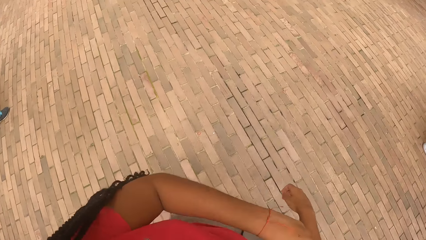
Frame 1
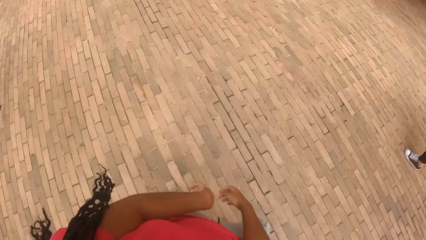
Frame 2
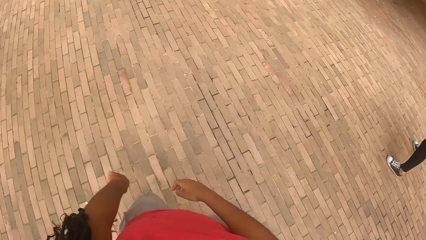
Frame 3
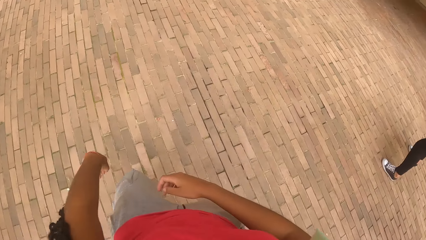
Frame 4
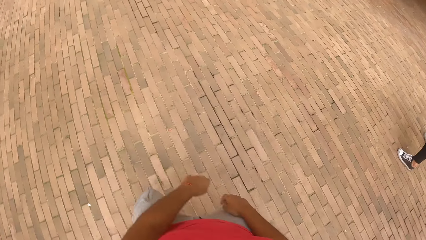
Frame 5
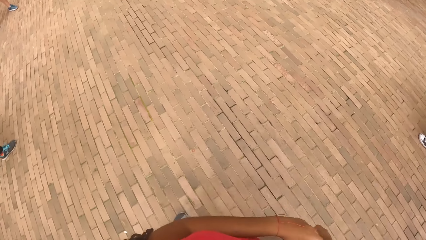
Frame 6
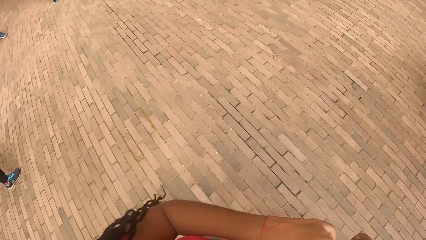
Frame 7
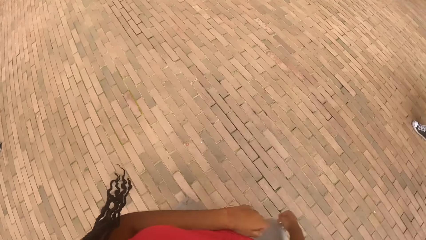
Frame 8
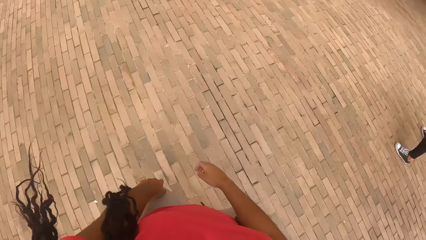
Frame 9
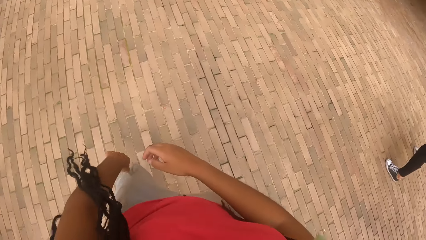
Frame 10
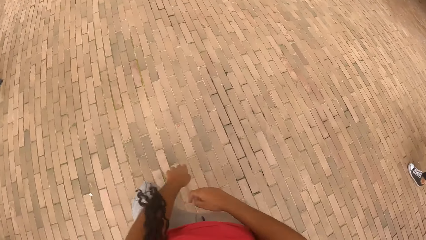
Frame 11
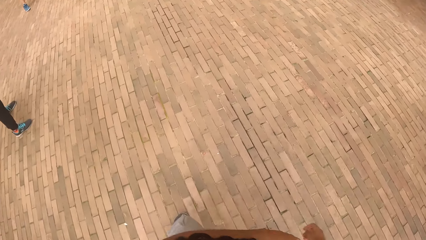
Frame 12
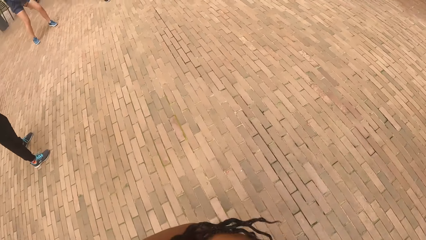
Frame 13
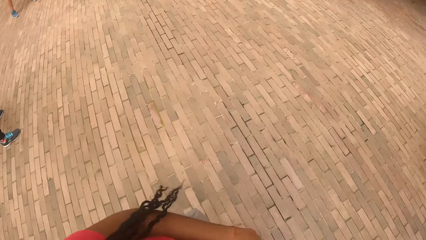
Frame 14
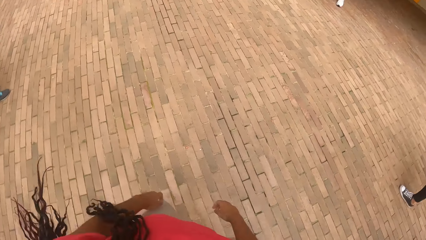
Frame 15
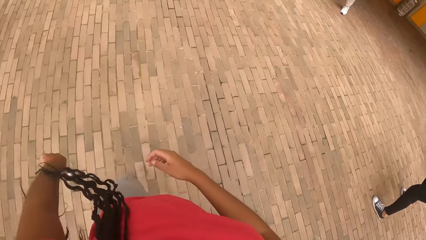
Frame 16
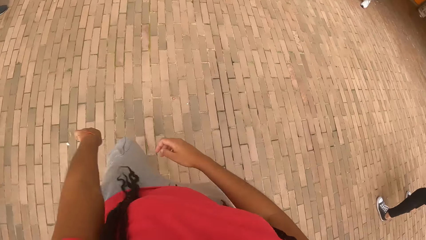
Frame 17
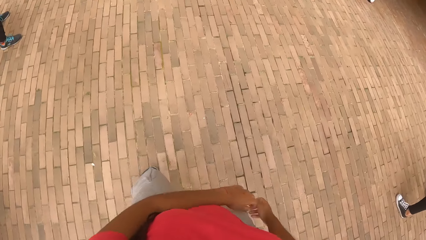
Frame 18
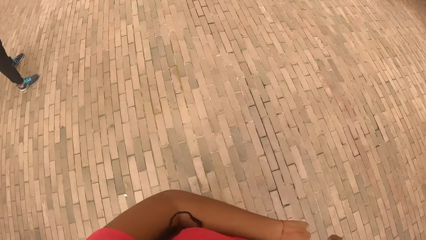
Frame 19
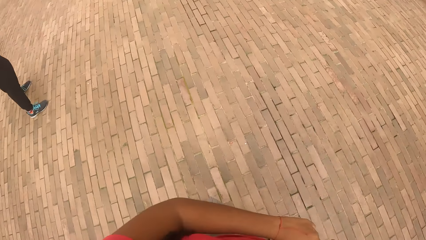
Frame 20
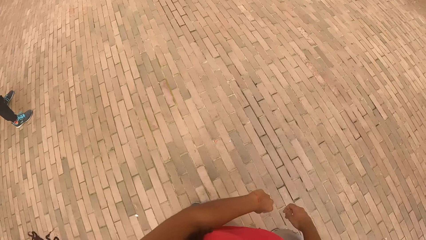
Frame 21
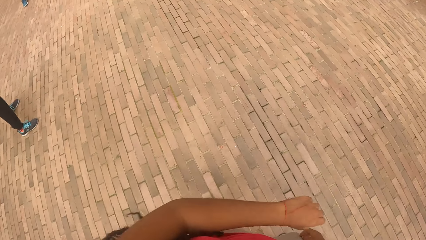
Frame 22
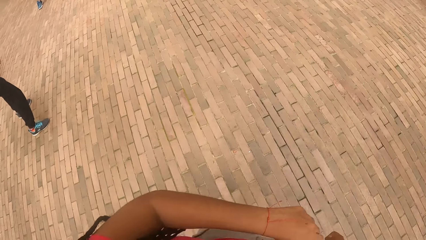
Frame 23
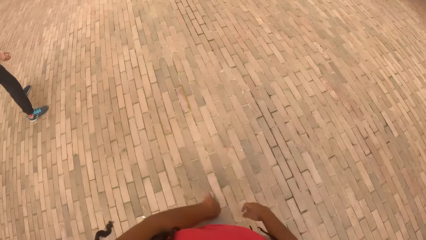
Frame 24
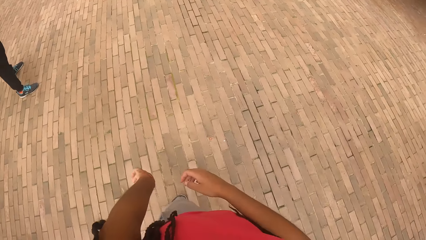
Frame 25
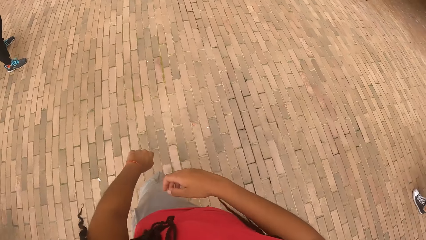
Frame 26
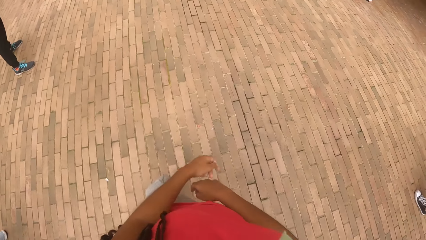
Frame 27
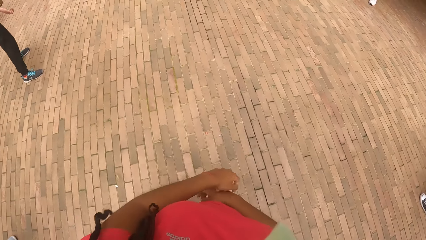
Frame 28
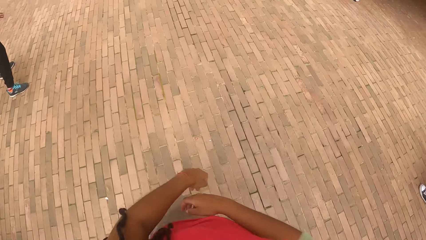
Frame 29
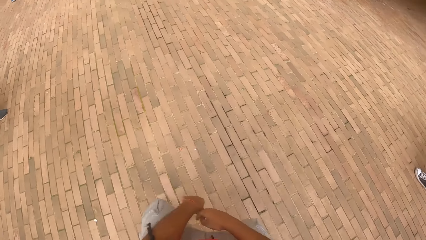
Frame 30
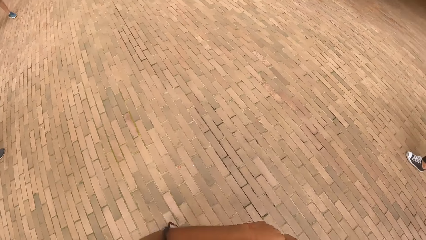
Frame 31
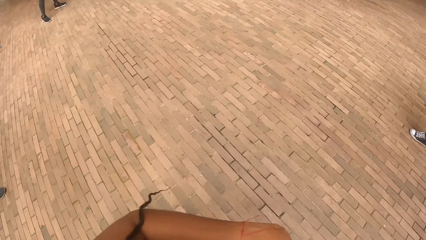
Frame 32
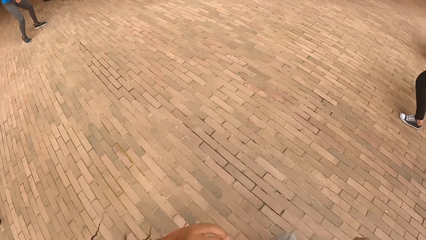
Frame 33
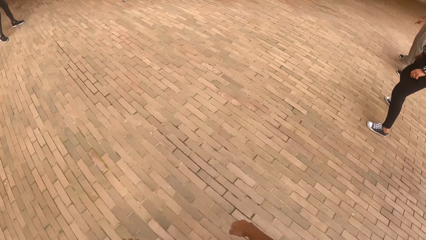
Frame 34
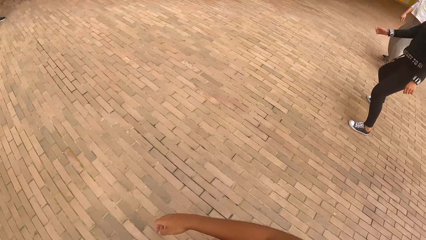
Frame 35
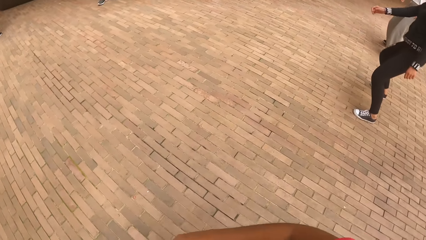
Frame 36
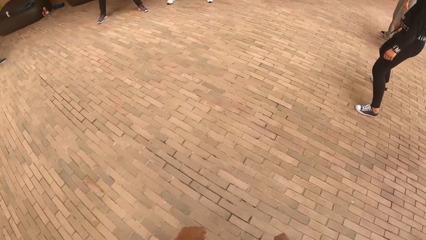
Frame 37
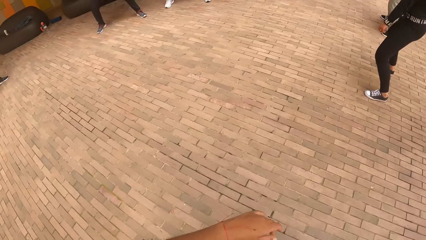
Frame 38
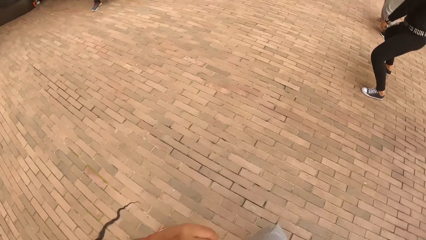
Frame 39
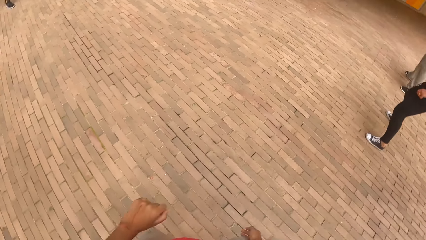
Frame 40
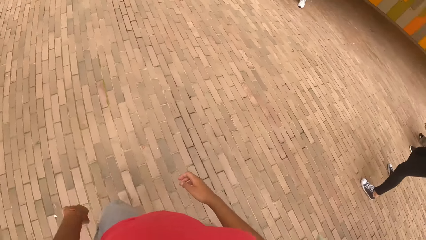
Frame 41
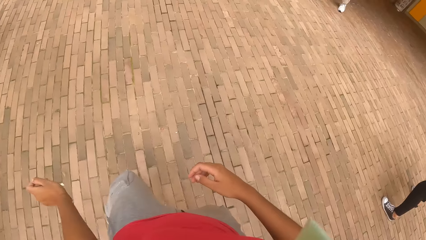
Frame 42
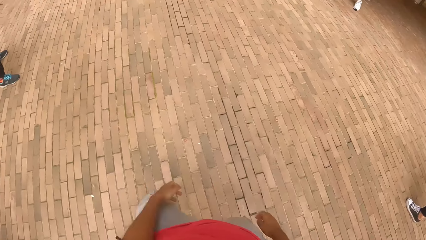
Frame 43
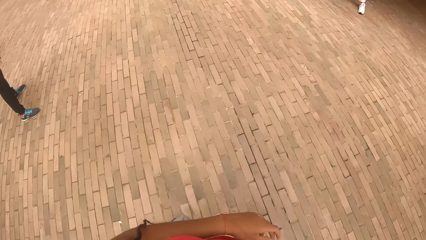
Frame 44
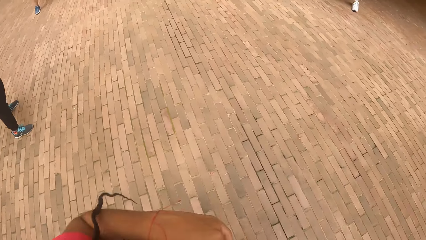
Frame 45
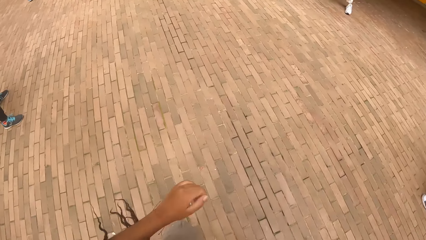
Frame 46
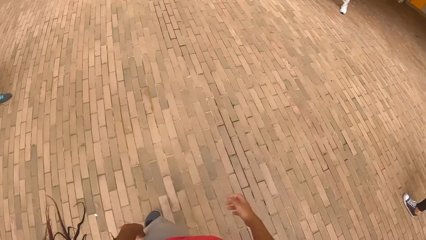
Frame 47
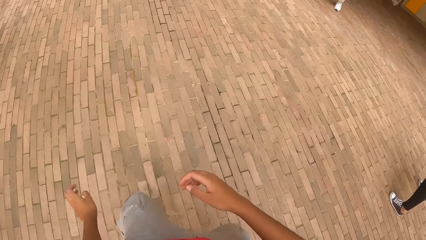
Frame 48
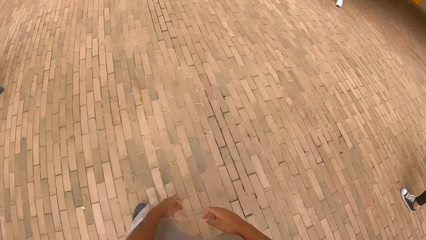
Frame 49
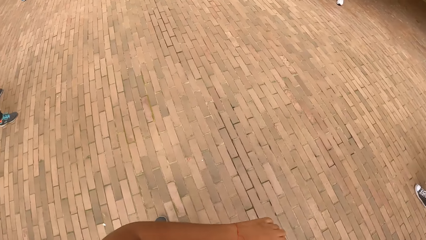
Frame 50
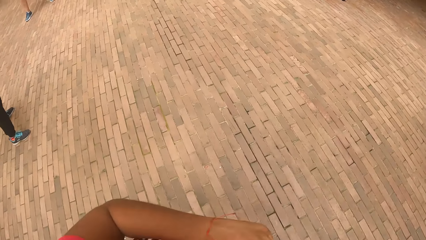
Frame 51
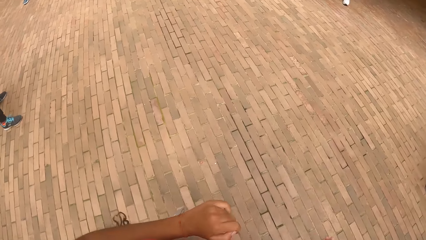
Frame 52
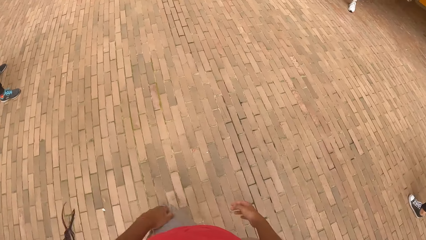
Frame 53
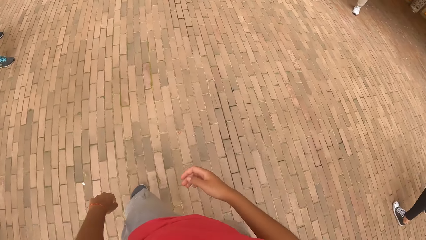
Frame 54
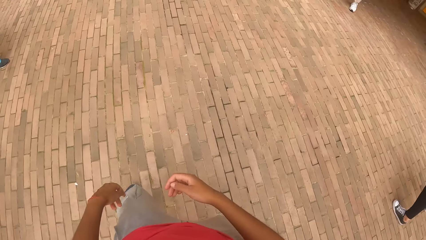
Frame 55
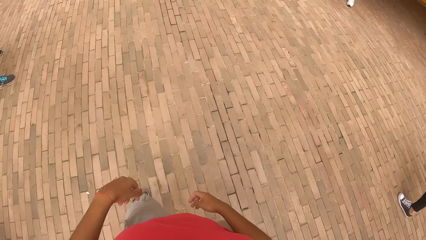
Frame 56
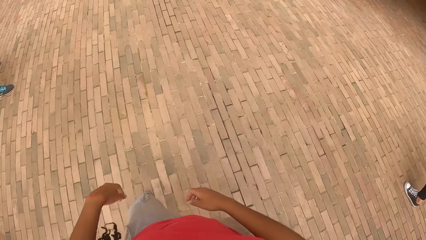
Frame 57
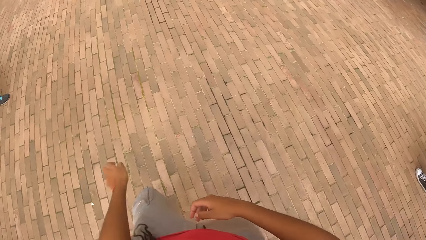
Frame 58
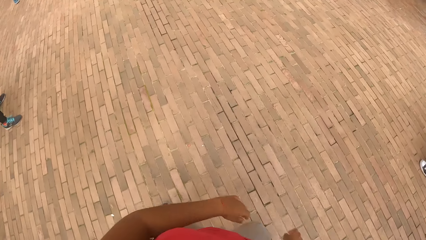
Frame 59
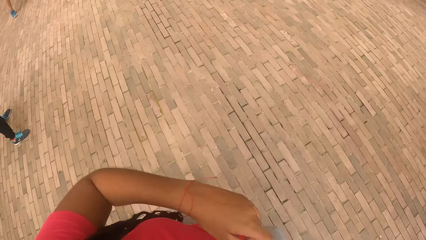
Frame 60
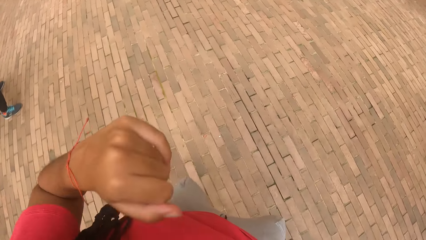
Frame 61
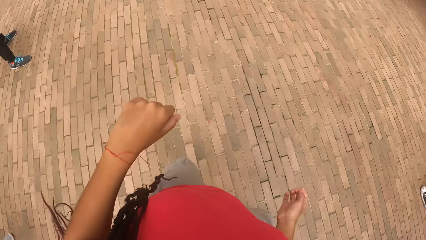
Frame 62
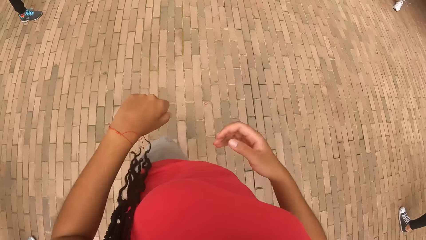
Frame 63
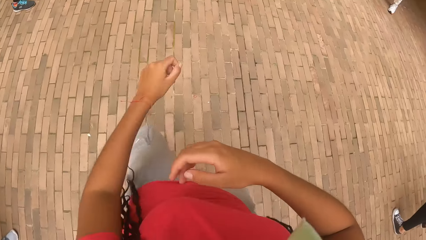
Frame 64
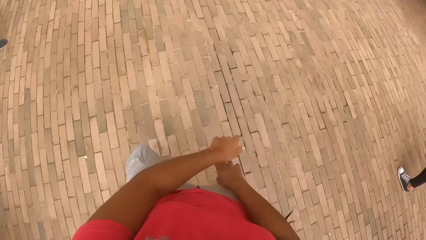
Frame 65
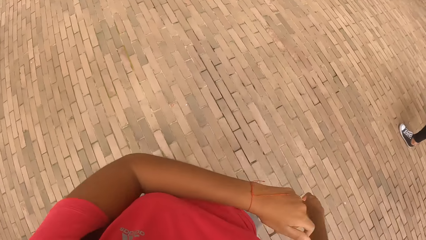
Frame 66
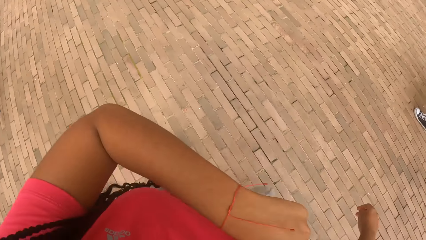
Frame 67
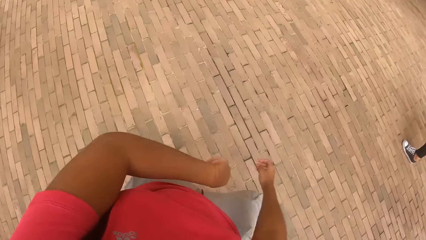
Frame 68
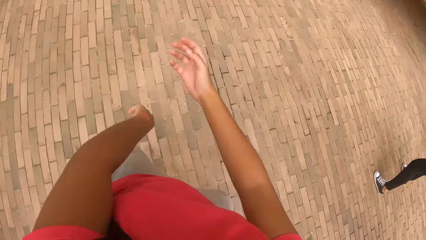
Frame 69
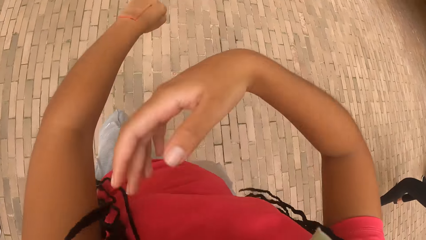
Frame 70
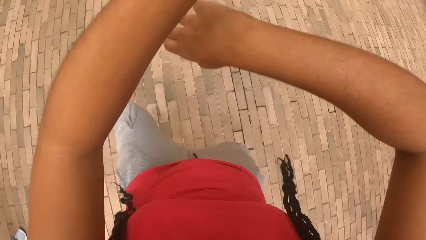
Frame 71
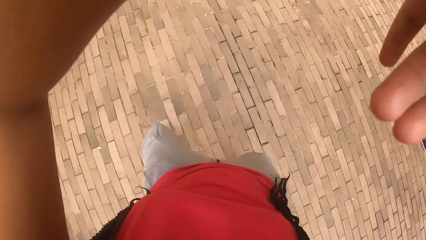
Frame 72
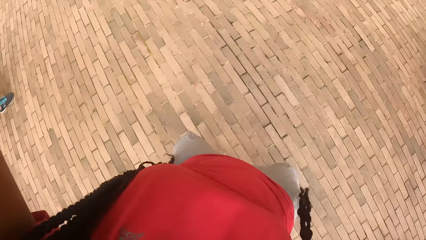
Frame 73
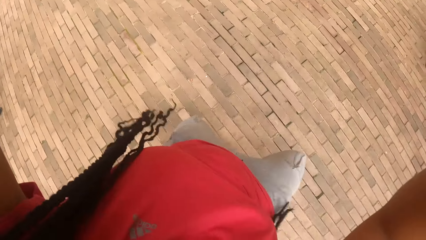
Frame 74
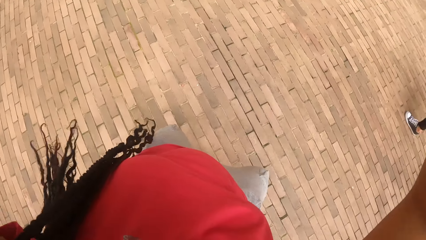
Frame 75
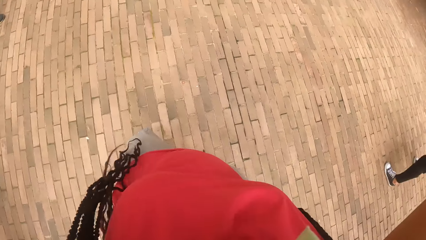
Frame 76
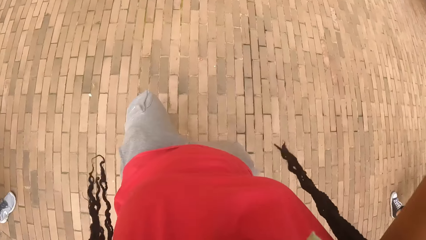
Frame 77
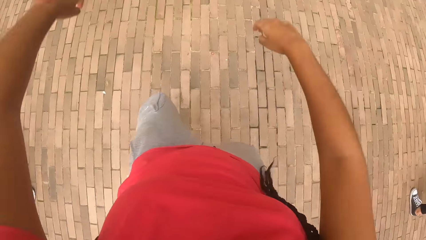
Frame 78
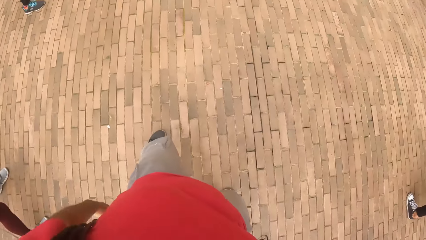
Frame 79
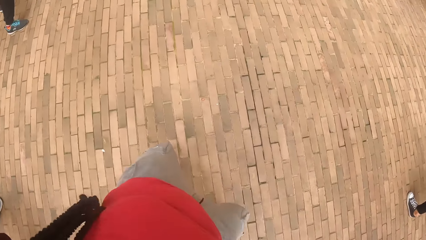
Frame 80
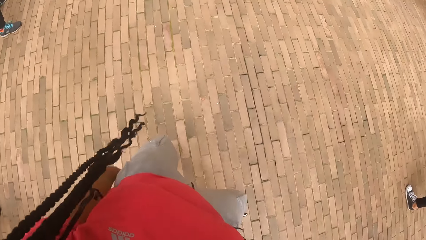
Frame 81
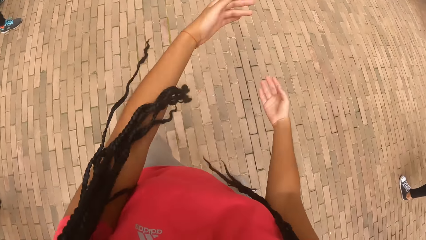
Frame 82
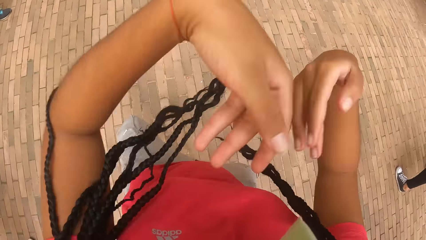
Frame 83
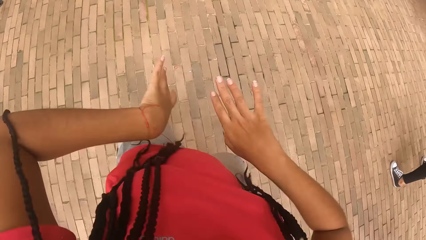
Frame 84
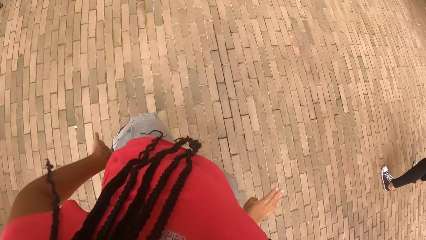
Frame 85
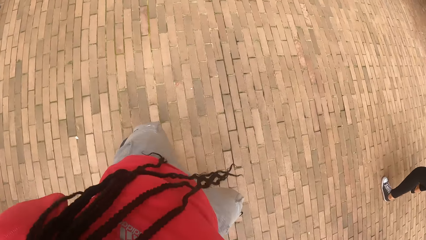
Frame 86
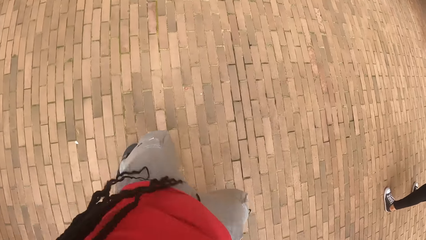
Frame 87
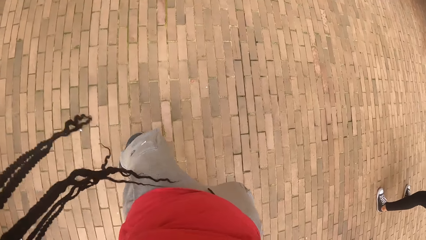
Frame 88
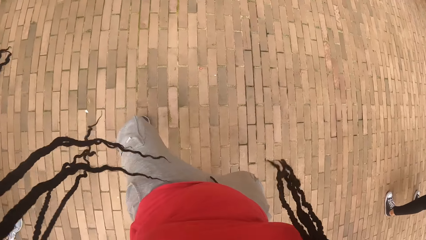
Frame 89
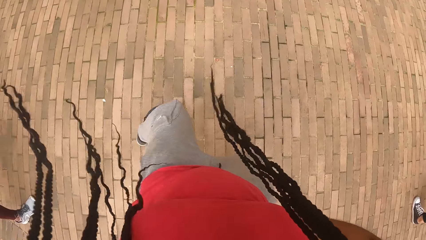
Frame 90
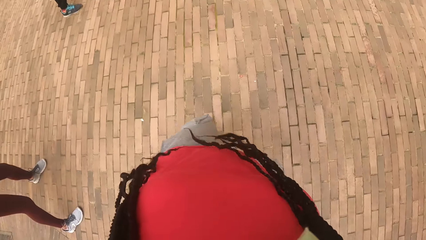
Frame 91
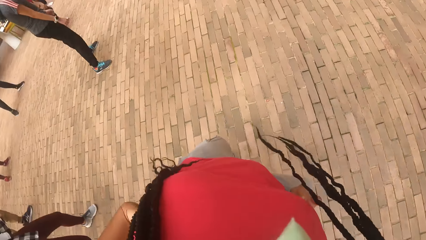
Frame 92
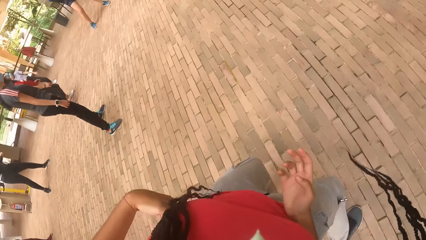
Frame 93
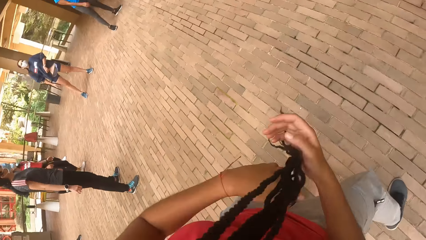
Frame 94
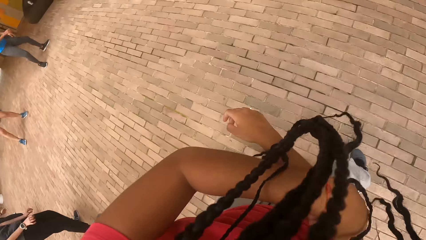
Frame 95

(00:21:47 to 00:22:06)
The camera wearer dances. They dance again.
